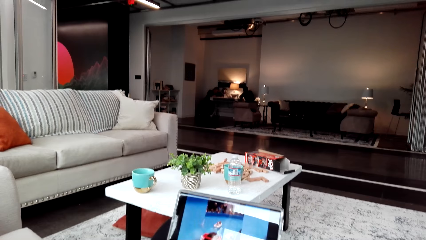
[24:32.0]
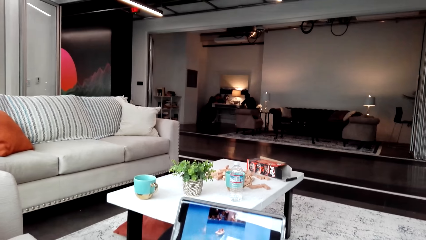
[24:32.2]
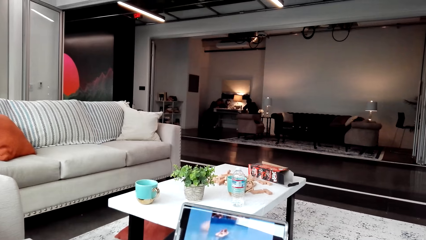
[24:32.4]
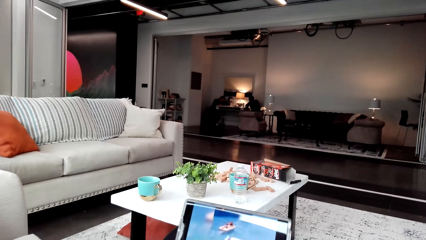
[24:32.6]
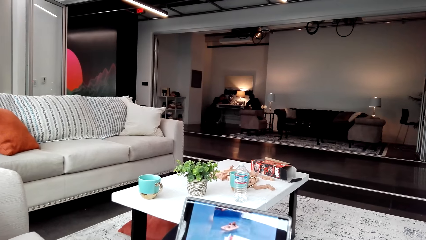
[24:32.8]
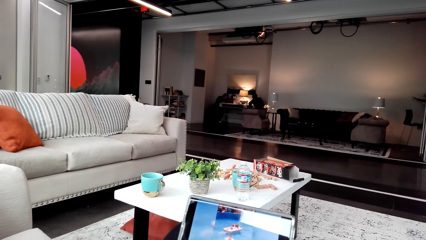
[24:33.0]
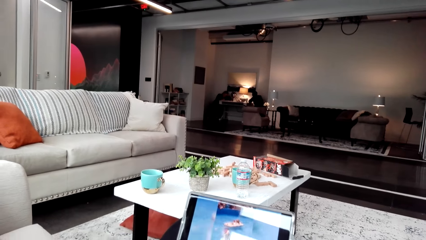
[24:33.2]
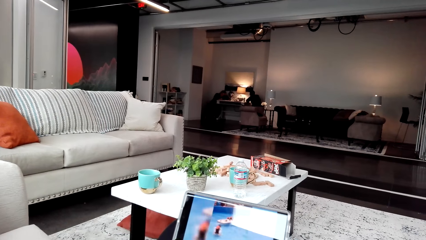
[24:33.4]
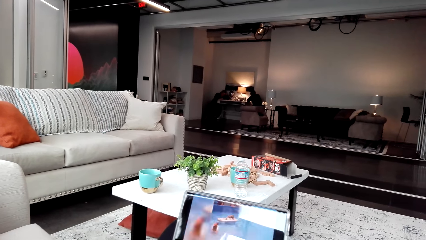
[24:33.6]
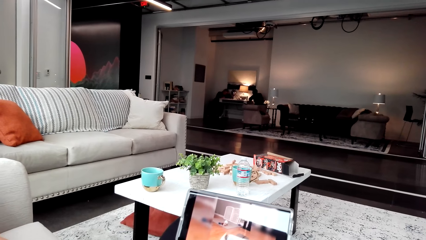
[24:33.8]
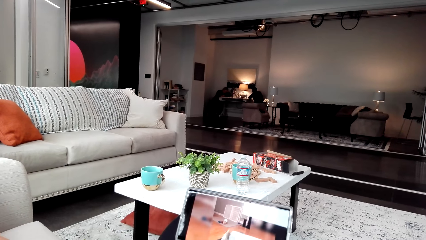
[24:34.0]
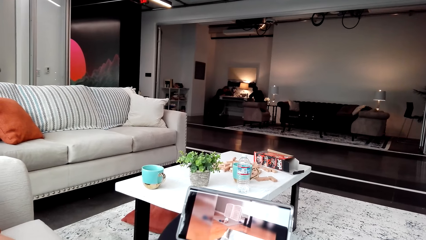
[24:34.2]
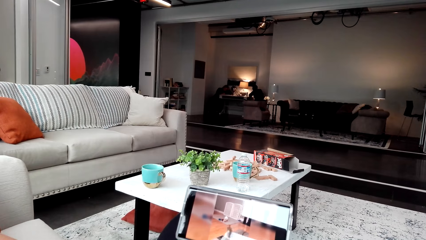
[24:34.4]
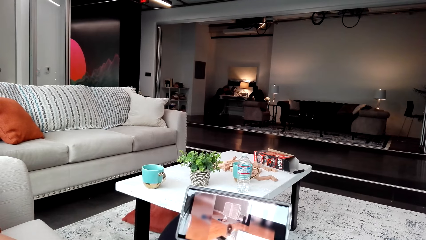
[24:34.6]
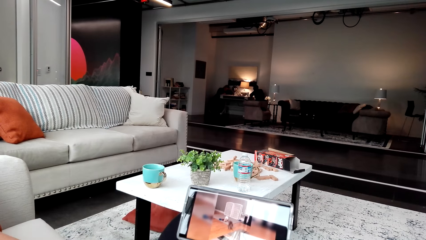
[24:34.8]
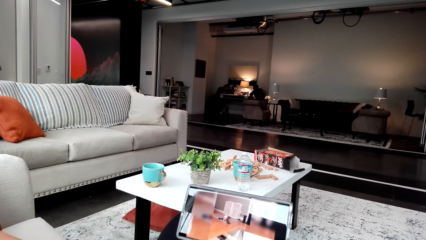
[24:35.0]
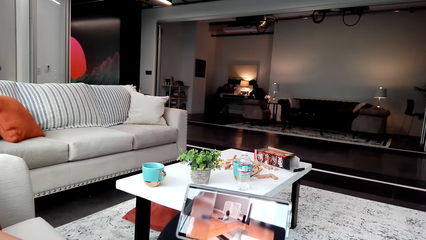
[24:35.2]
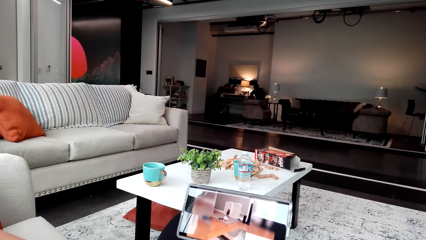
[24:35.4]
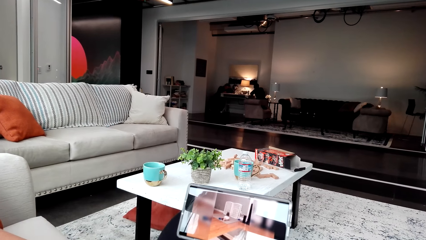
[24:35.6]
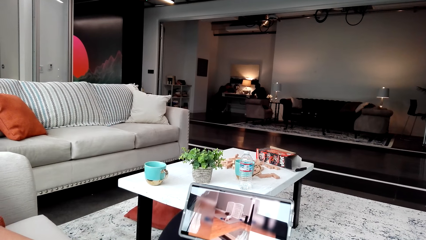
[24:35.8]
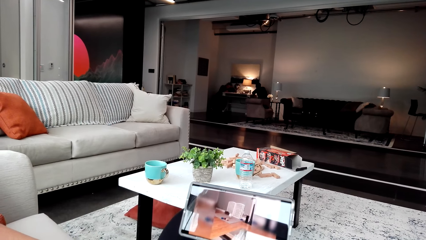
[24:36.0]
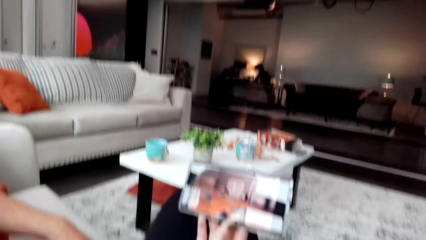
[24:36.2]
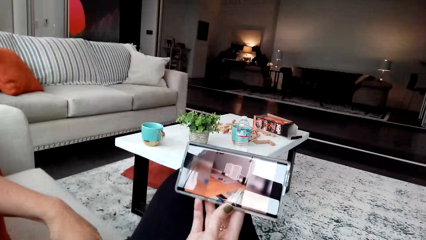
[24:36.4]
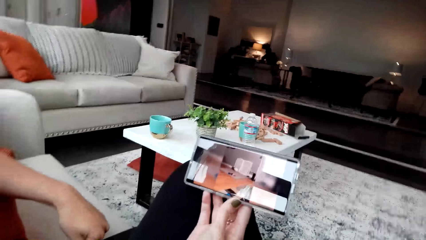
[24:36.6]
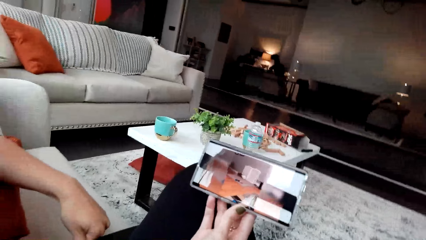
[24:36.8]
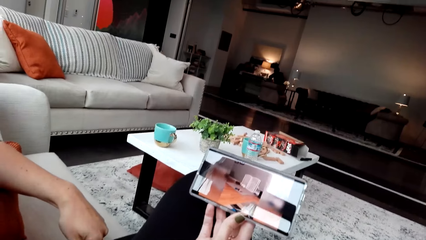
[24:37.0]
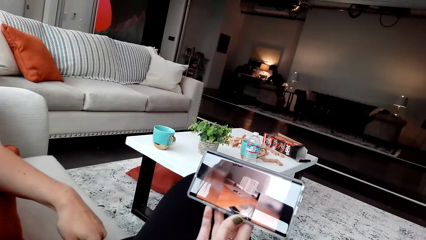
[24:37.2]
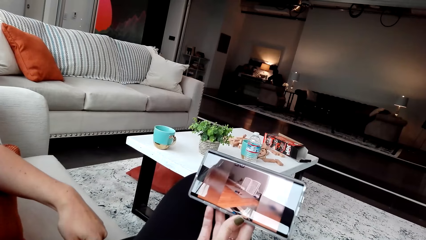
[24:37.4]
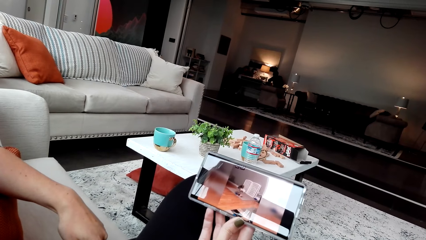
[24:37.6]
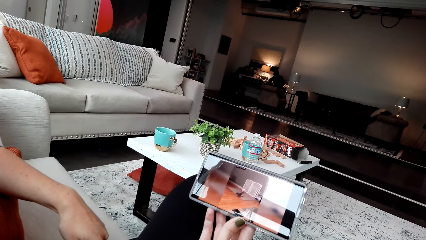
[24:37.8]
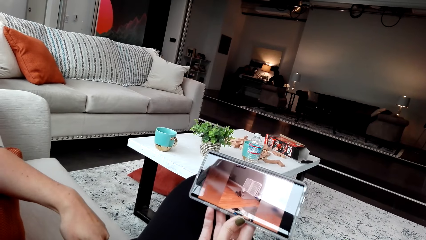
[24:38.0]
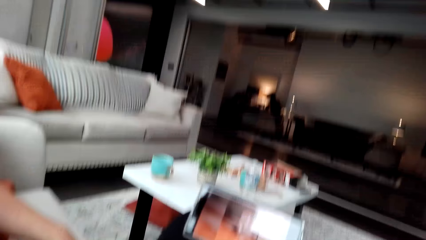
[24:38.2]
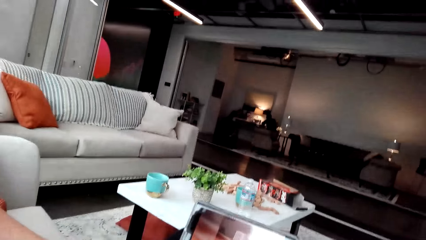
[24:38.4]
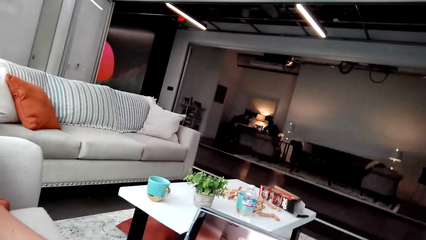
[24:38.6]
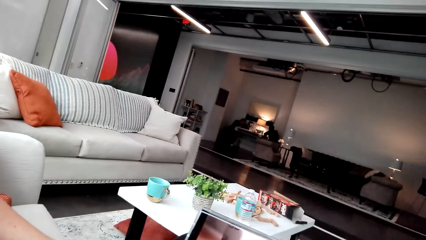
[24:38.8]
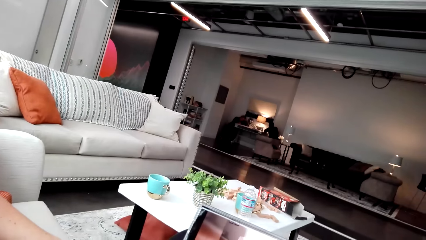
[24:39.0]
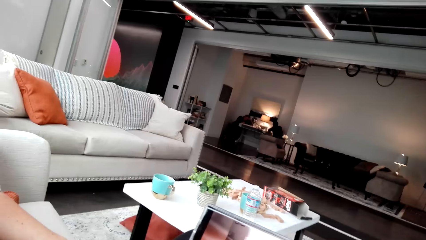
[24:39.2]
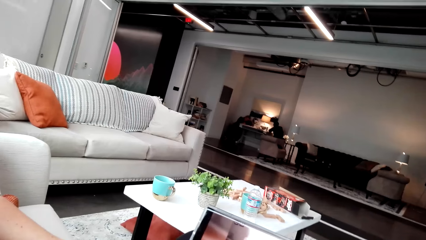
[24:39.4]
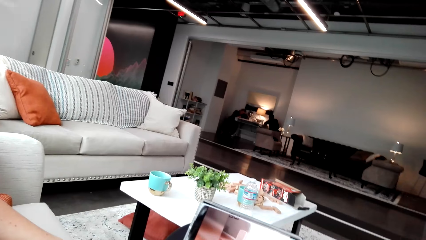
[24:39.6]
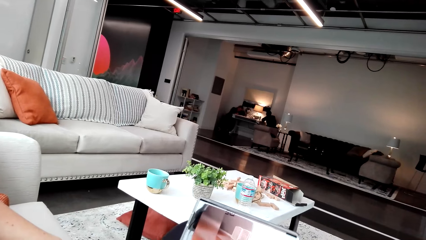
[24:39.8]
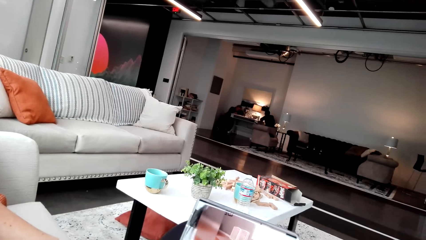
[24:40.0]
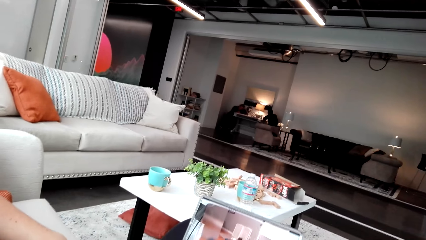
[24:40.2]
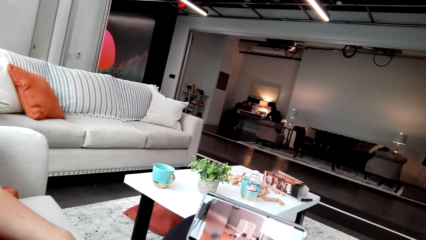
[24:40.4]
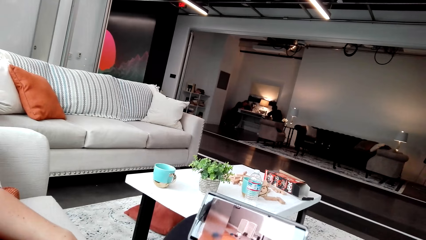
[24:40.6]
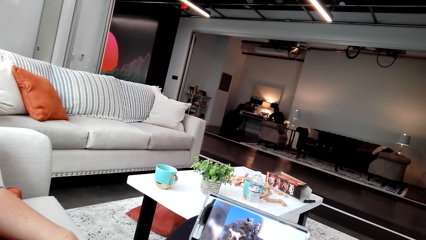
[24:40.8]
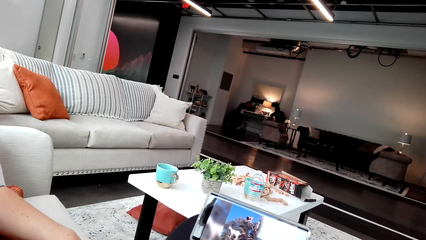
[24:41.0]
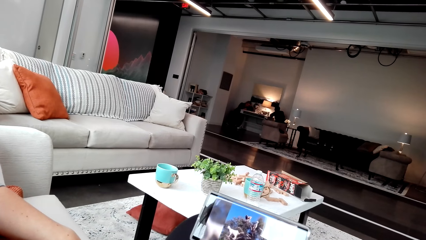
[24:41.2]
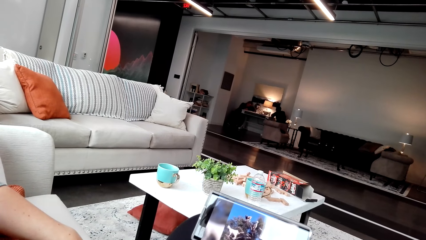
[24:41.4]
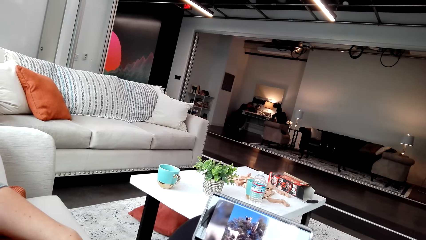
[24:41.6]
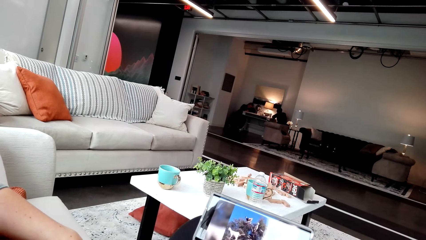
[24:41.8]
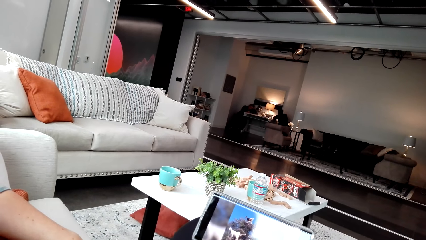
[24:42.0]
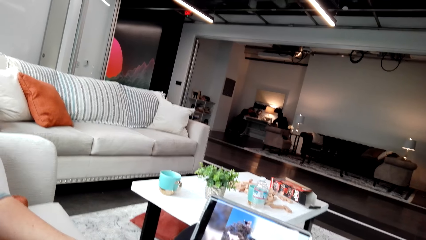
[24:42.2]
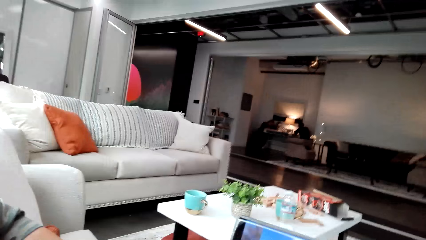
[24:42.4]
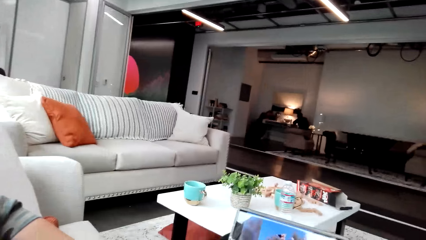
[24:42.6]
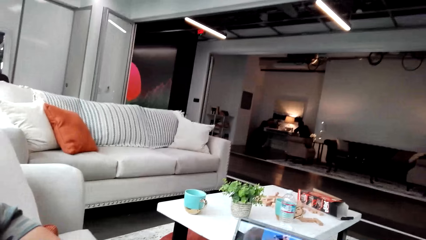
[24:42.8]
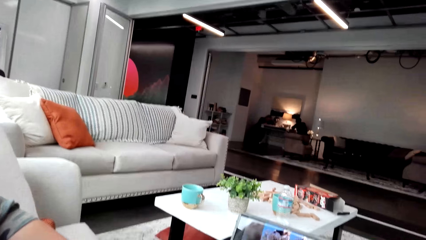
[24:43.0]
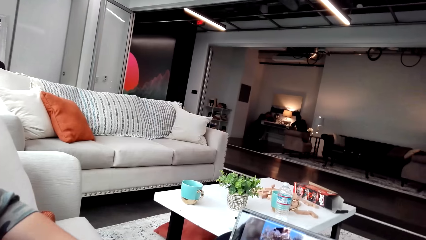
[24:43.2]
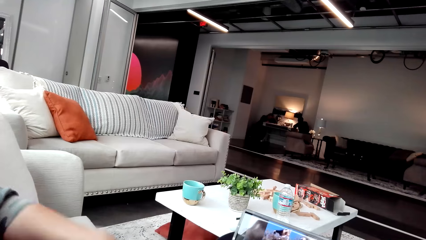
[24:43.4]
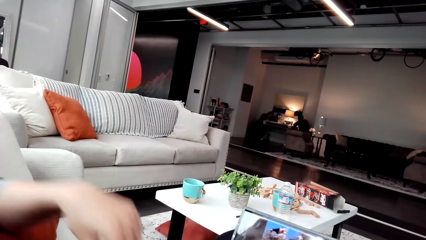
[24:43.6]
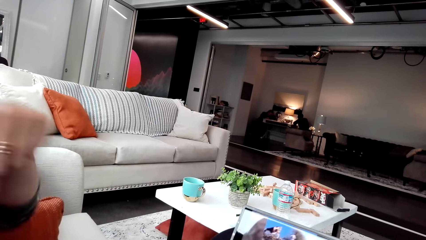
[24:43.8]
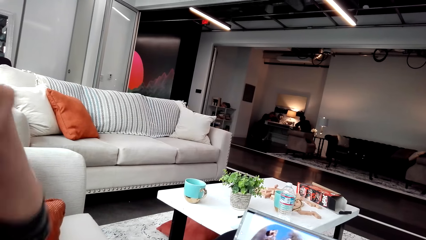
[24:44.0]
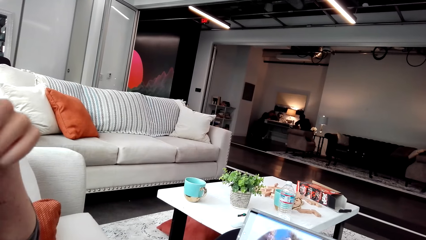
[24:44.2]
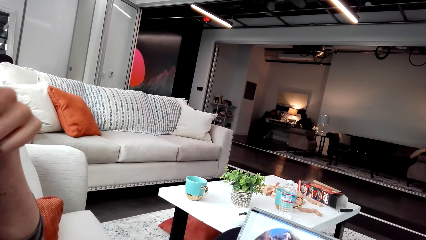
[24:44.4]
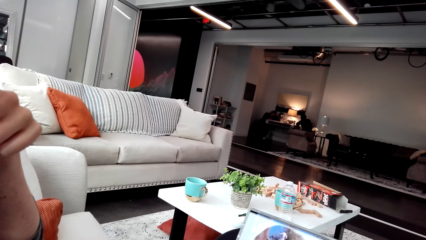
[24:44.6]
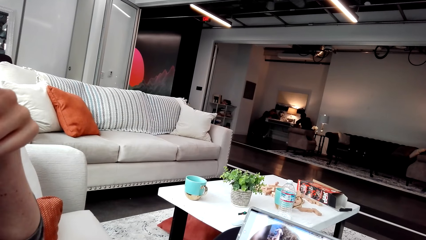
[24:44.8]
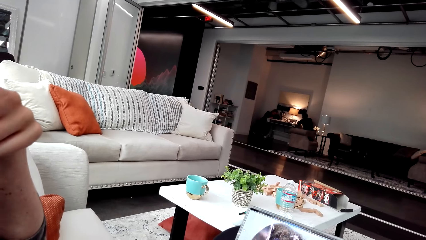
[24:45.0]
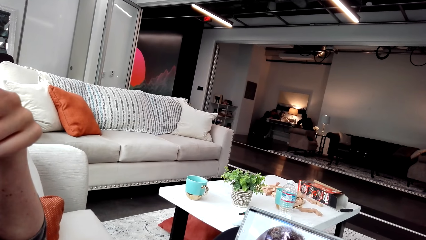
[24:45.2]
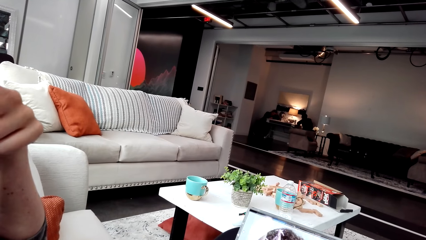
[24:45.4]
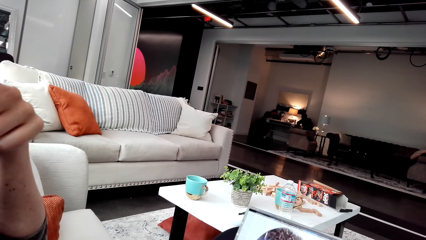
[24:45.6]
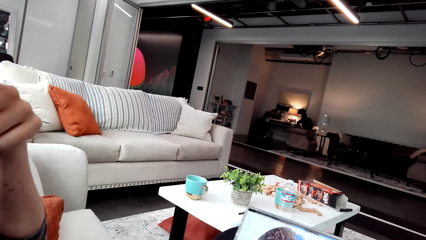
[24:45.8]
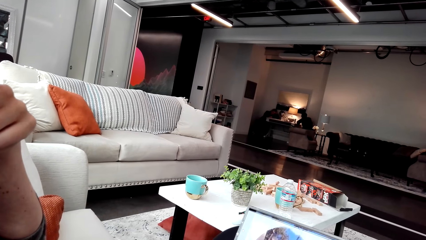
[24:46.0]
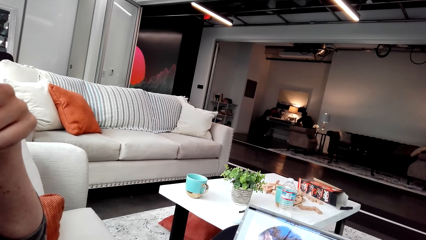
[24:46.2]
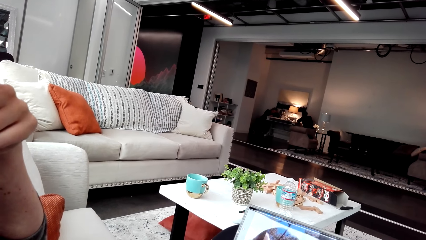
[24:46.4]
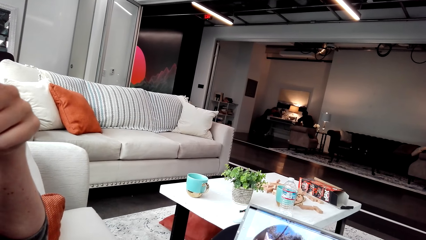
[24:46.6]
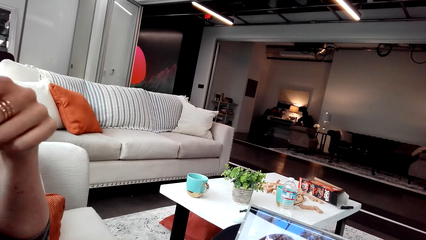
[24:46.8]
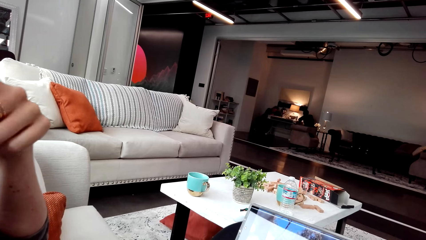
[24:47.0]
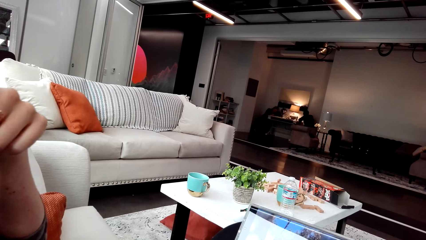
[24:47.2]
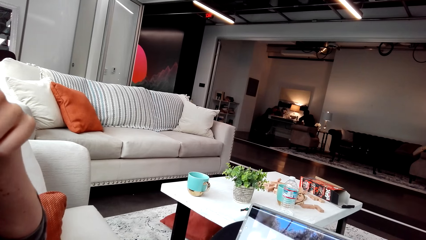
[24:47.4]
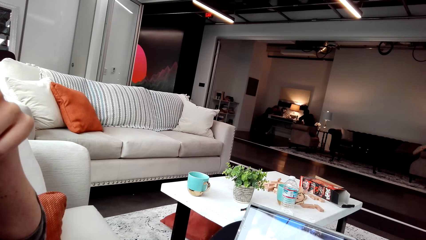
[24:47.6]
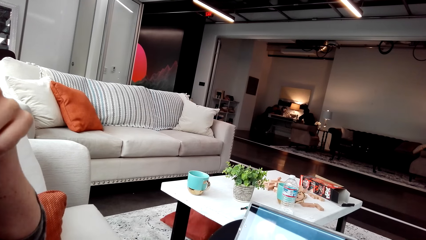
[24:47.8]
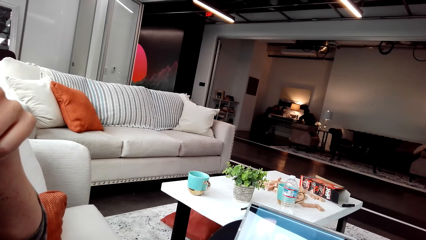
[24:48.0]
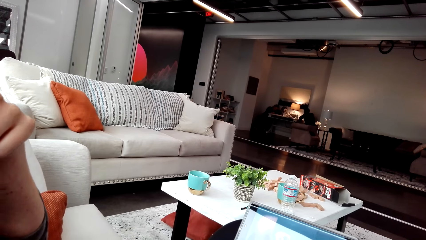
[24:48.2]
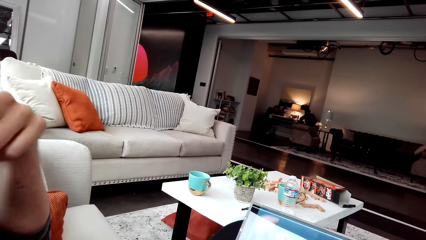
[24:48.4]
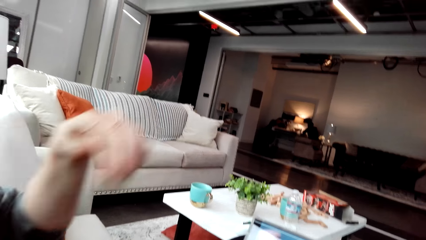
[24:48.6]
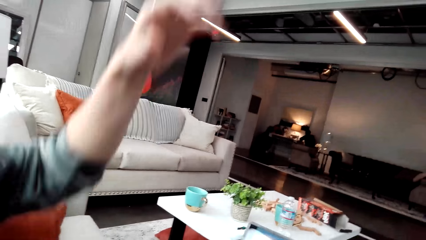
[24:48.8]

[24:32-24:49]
The camera wearer watches the video. A woman lifts the hand.
